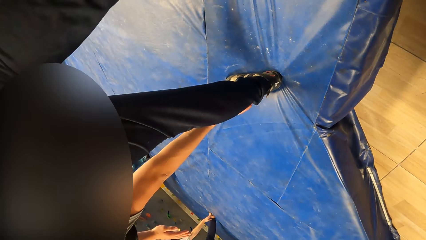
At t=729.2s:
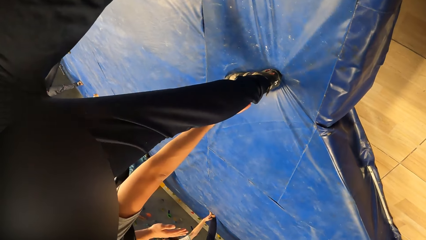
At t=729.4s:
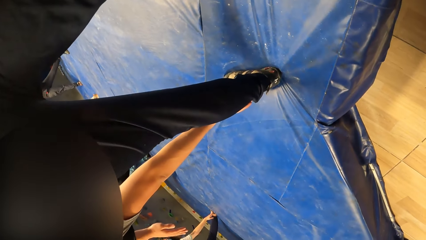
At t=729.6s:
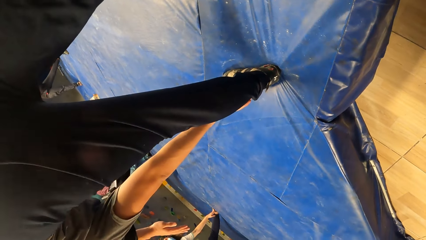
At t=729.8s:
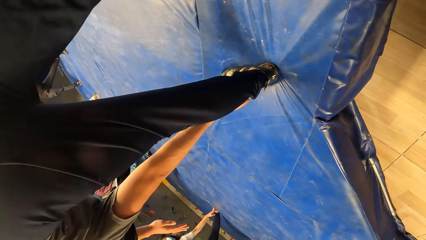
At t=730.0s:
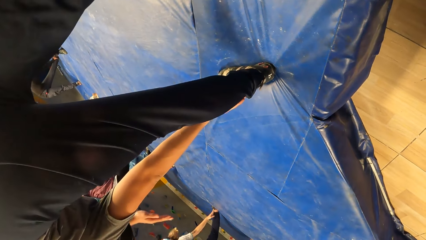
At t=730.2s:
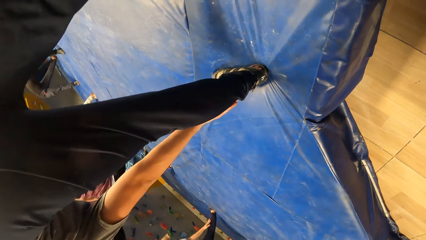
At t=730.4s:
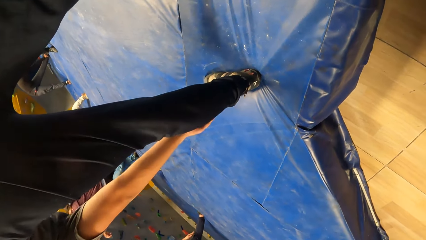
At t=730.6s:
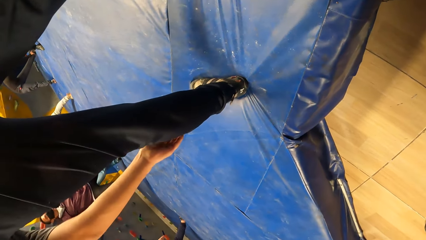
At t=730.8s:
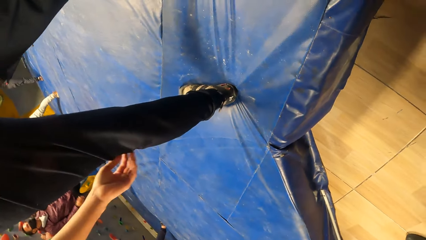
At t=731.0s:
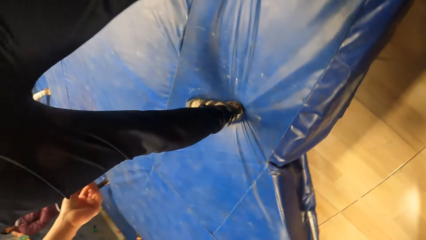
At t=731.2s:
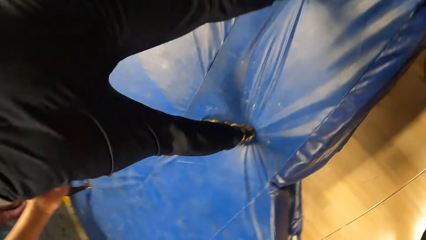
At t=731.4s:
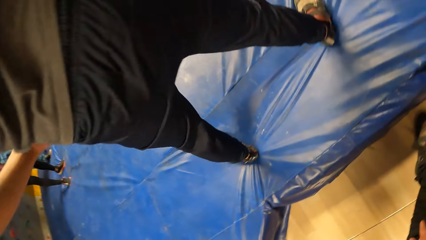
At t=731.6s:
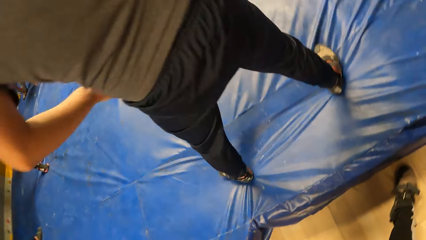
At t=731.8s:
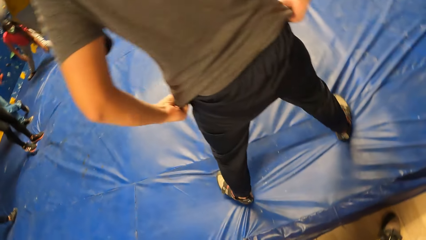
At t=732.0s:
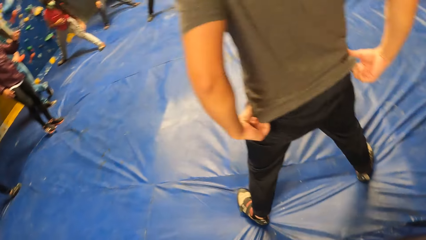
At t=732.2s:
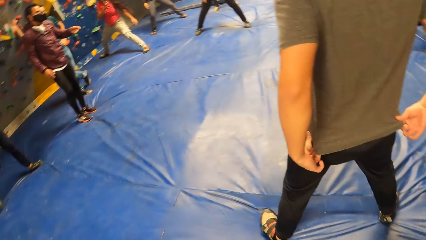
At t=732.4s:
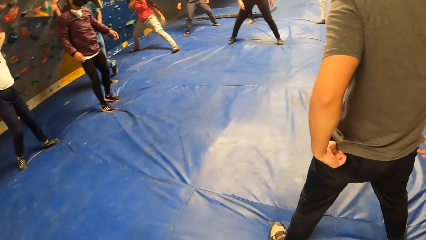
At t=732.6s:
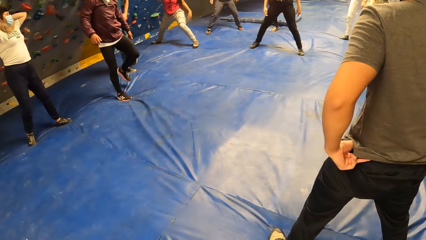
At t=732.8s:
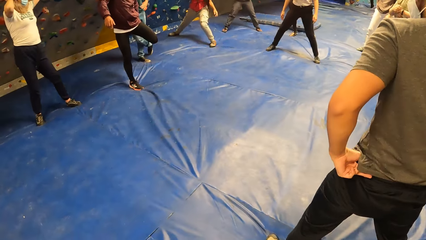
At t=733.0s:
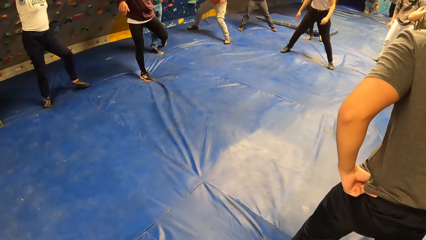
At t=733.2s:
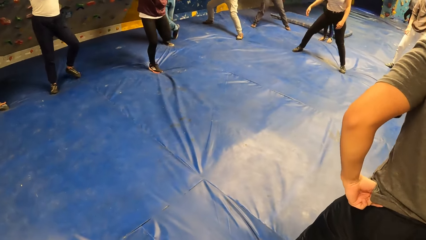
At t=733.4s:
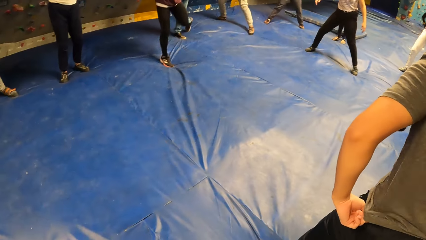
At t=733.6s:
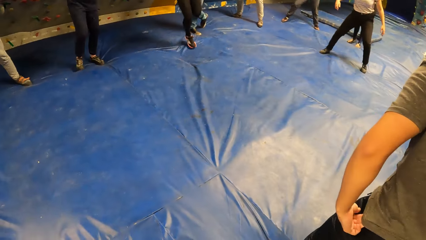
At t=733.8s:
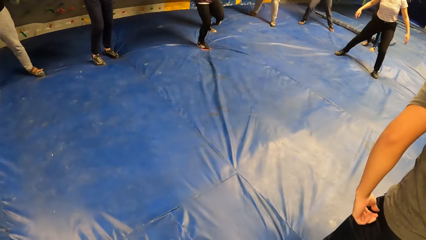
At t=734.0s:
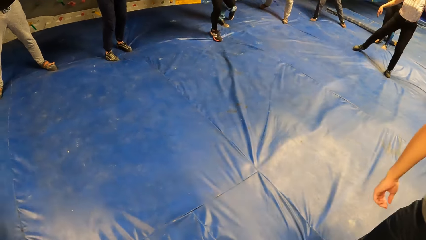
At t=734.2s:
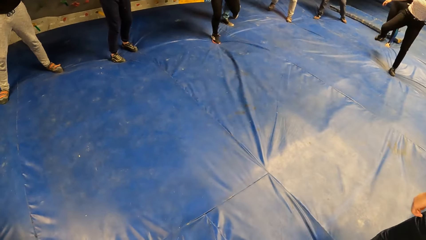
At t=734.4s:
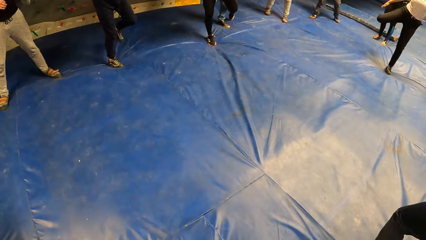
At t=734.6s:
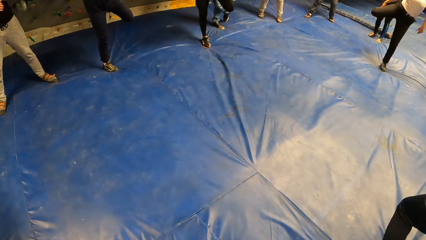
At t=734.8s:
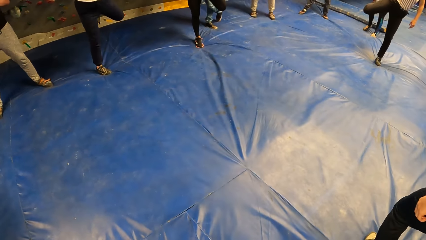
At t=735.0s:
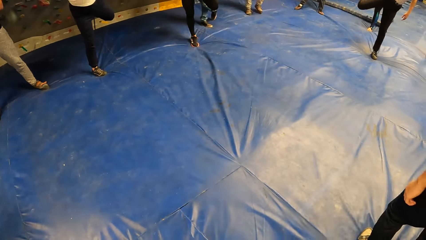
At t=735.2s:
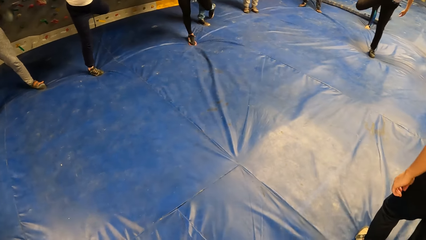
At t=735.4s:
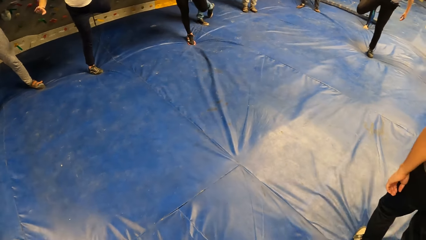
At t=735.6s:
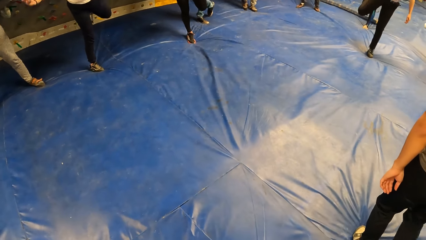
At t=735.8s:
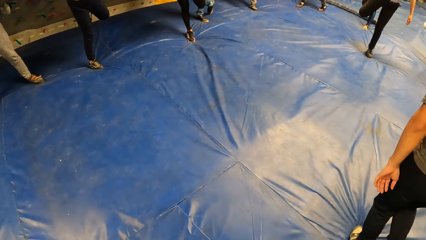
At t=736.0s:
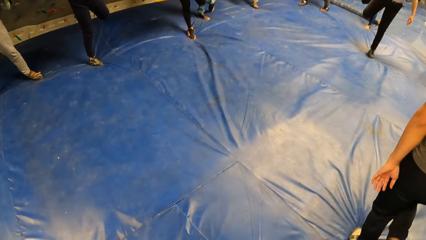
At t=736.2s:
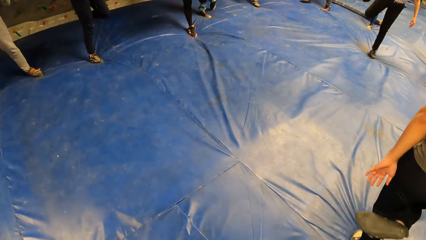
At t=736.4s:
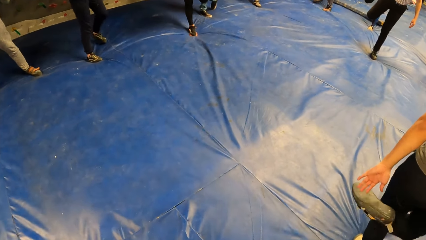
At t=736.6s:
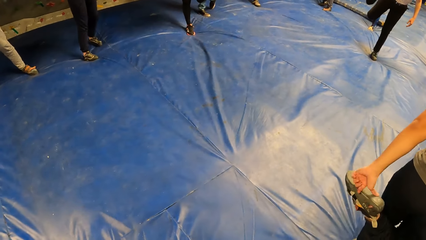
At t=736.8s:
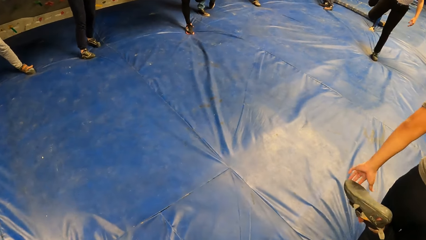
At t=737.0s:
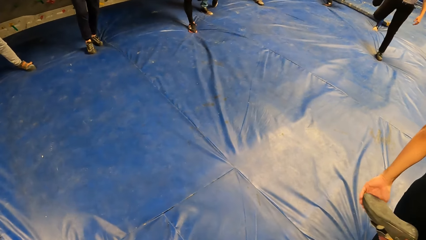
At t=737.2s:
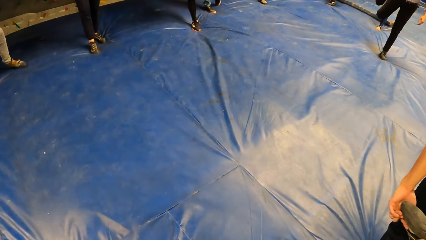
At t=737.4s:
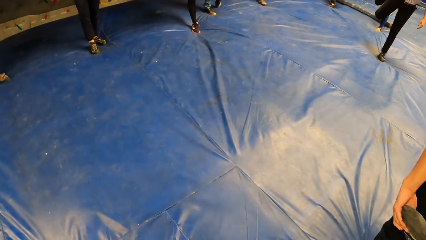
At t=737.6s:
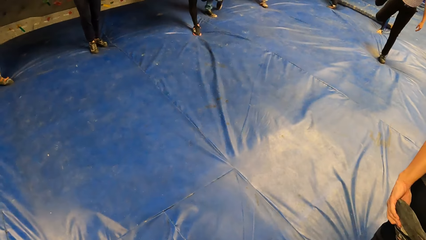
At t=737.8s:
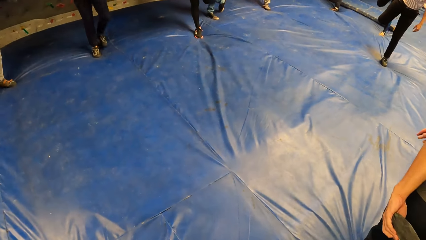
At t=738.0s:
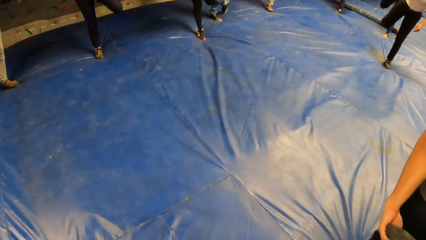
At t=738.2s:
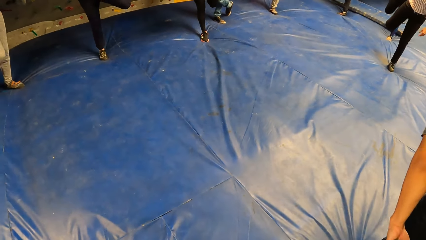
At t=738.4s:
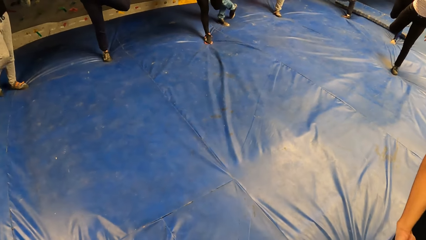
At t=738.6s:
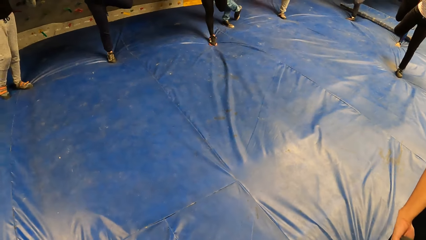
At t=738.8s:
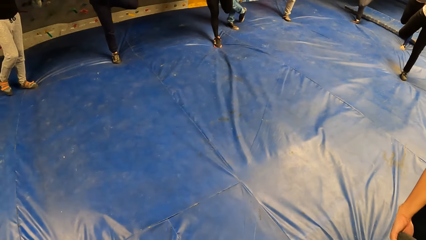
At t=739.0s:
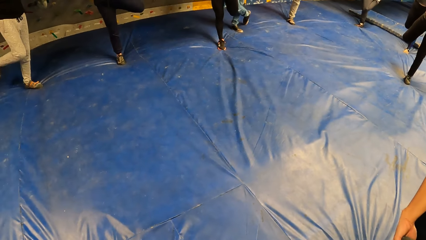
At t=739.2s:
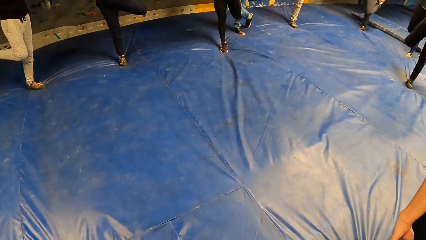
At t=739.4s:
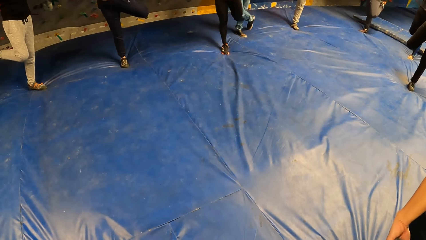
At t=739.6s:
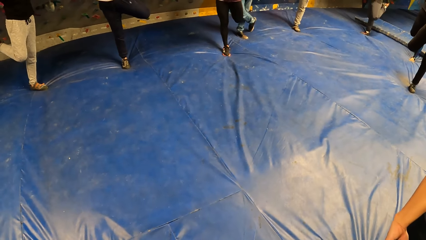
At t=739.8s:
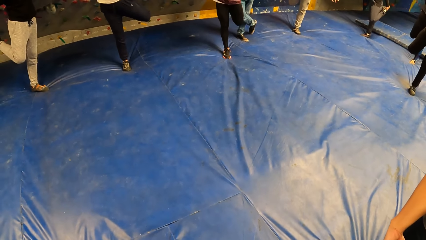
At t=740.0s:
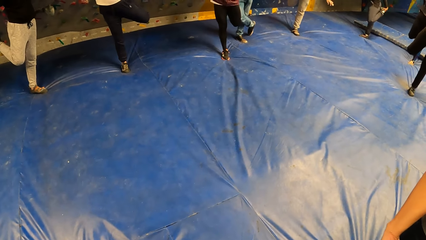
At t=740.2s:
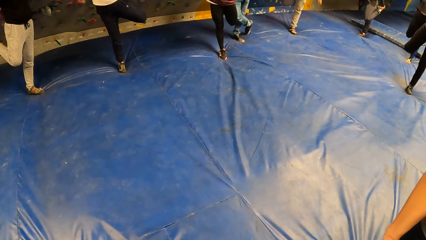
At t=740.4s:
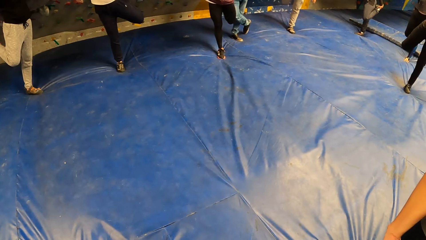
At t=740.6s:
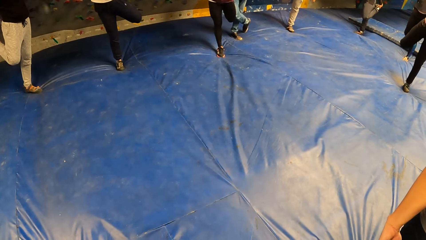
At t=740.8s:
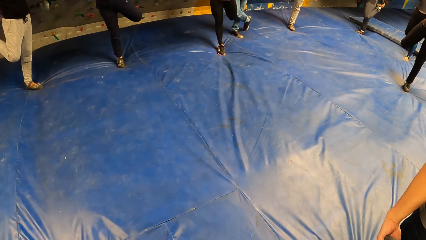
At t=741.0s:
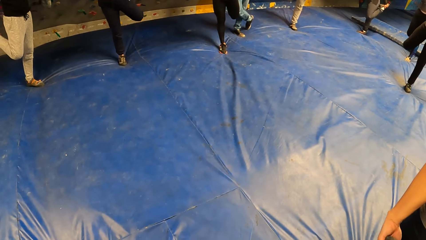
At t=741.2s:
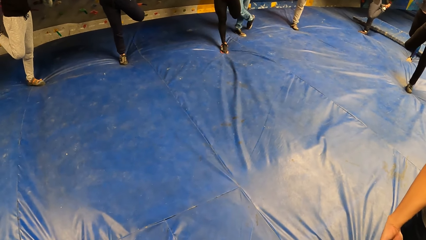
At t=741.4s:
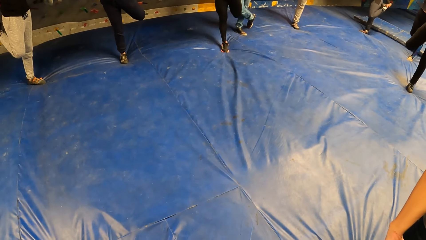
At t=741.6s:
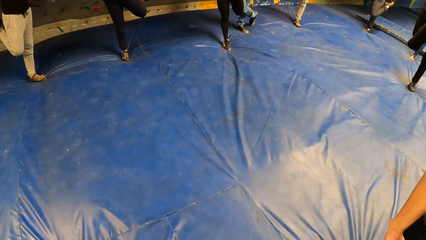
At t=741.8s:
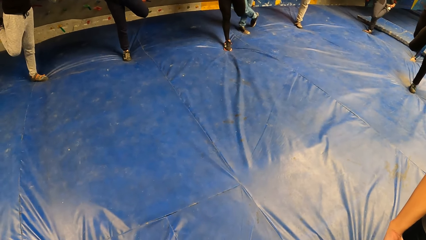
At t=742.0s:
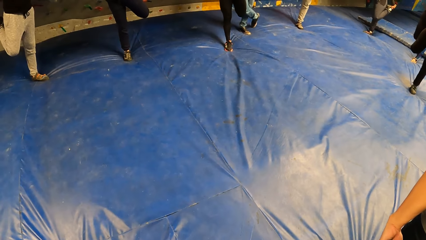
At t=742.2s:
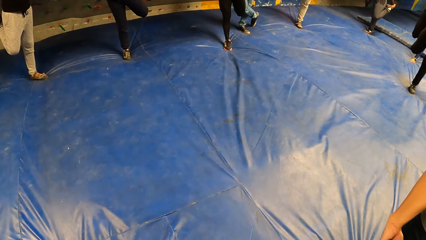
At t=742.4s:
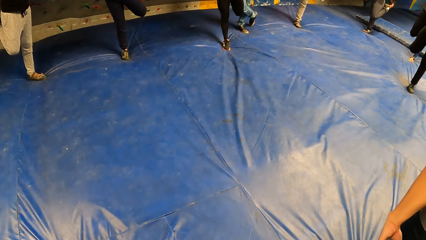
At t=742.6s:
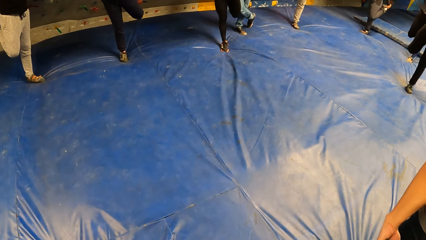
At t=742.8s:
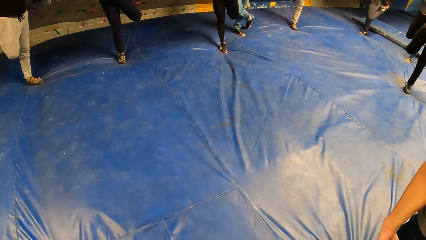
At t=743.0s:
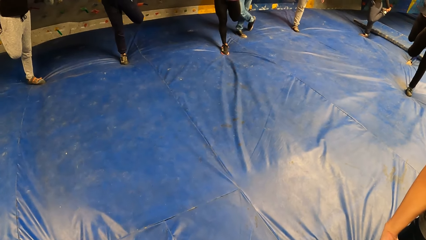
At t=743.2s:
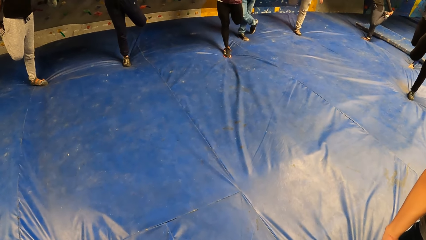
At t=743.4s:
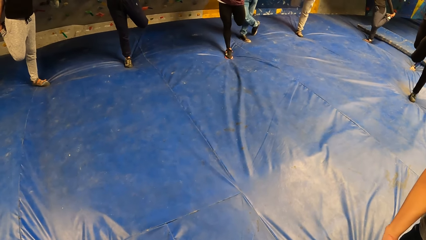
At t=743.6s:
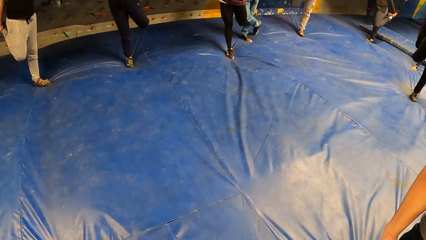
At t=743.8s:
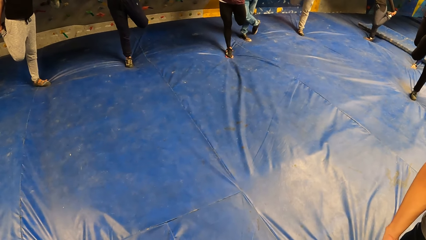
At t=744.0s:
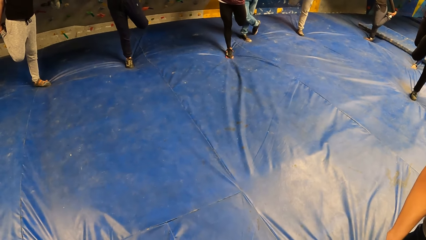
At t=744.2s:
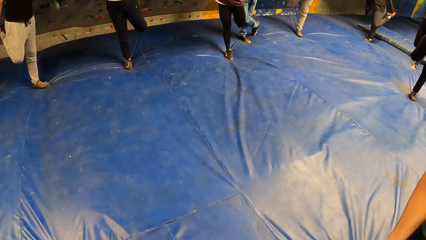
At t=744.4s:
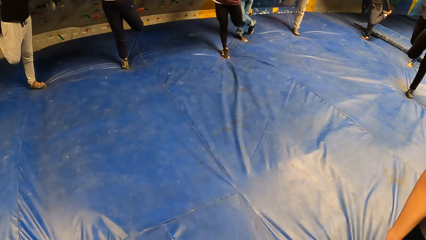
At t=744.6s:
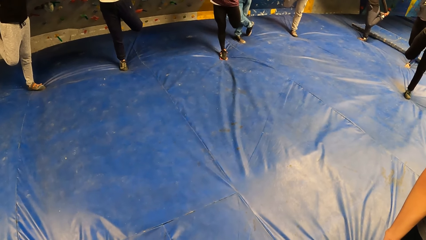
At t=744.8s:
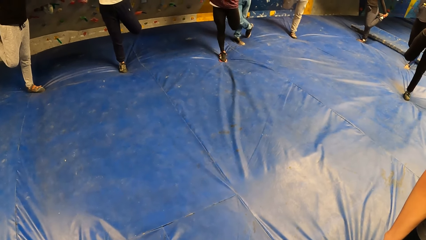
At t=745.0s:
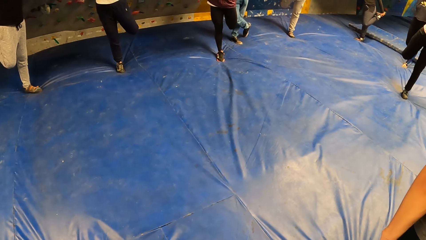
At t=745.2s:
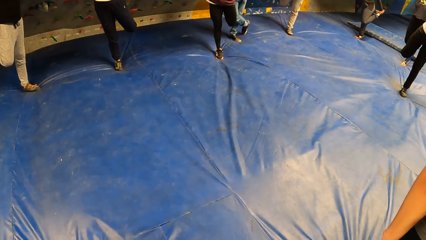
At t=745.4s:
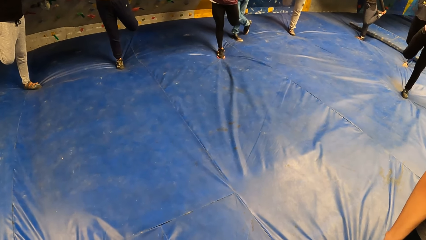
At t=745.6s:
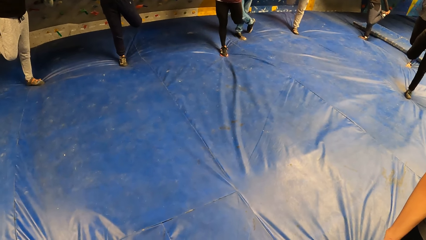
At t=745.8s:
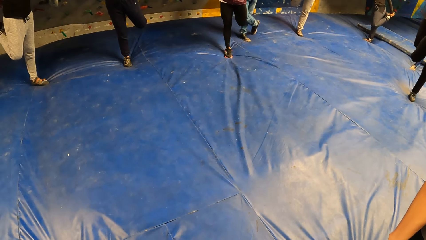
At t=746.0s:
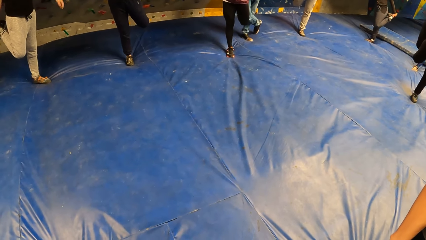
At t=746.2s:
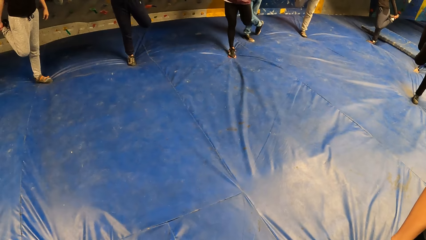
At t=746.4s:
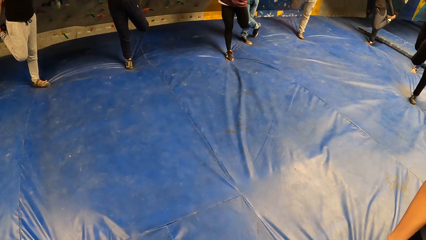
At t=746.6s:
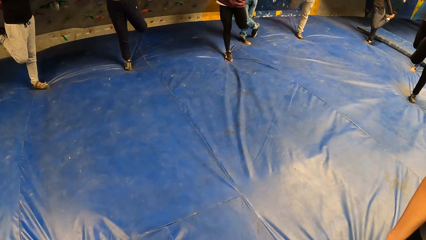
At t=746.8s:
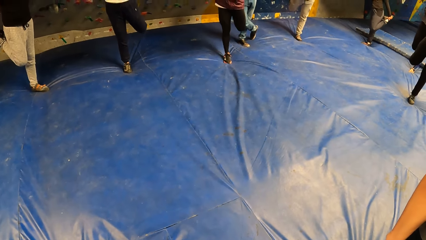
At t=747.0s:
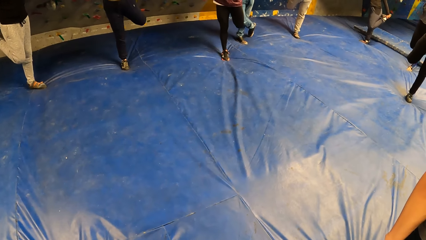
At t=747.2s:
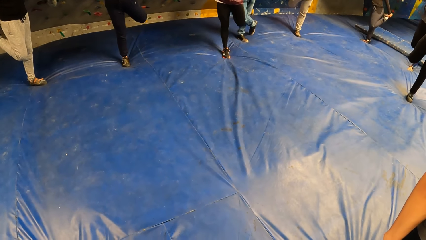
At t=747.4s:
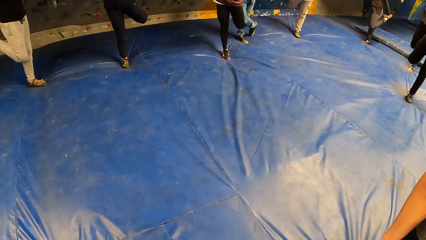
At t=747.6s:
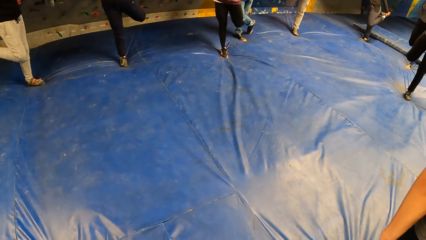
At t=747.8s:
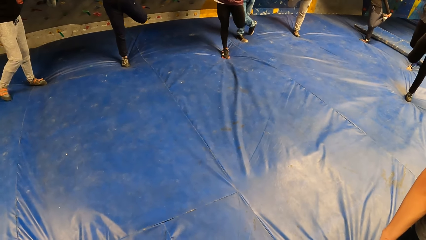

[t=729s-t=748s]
A man adjusts his trousers with both hands. The man performs standing quad stretch exercise with the group of people with his left hand.
